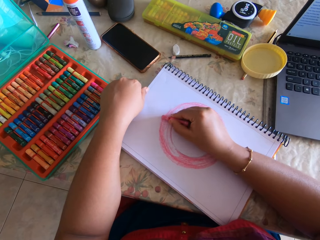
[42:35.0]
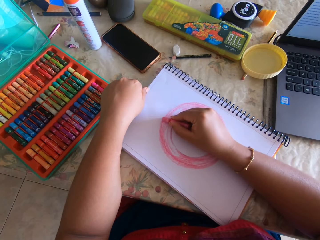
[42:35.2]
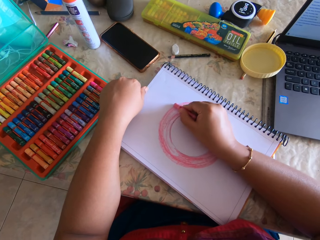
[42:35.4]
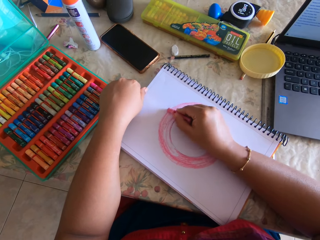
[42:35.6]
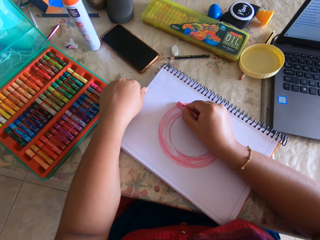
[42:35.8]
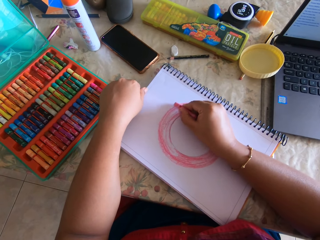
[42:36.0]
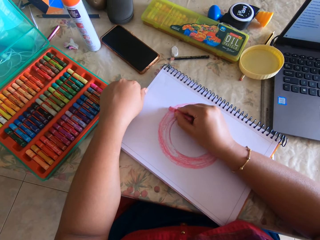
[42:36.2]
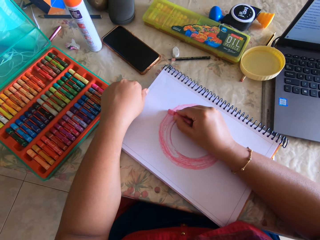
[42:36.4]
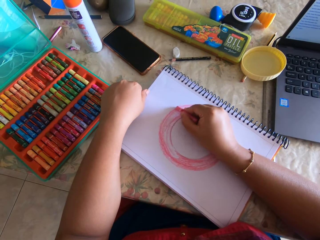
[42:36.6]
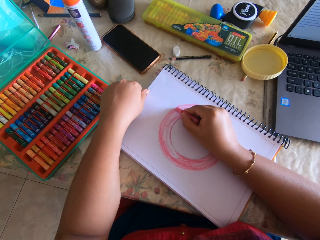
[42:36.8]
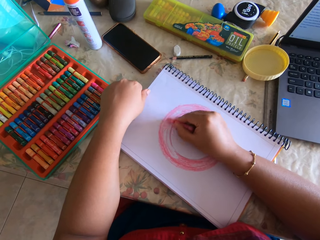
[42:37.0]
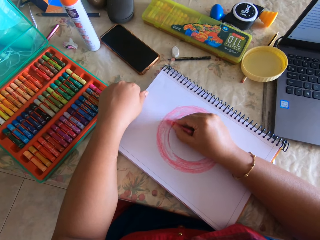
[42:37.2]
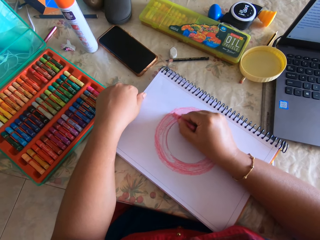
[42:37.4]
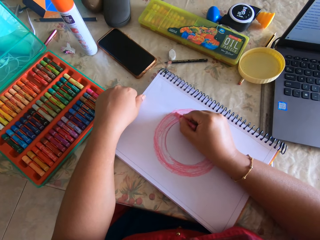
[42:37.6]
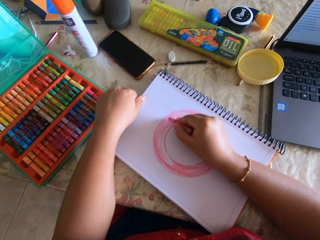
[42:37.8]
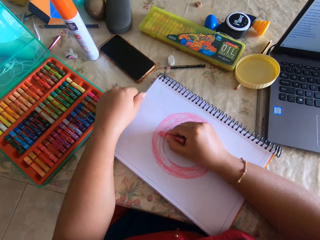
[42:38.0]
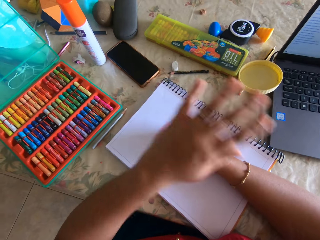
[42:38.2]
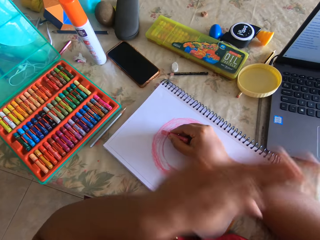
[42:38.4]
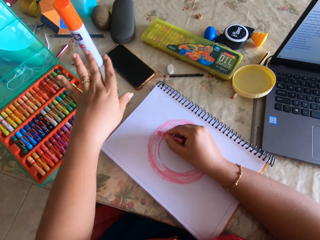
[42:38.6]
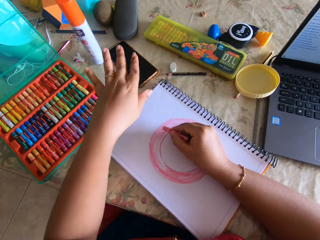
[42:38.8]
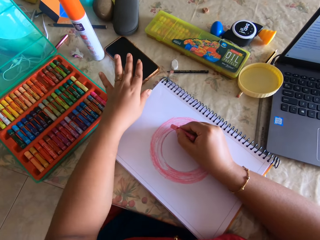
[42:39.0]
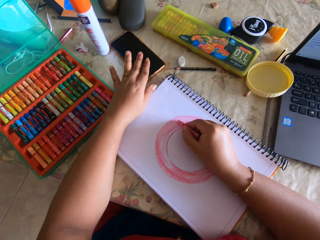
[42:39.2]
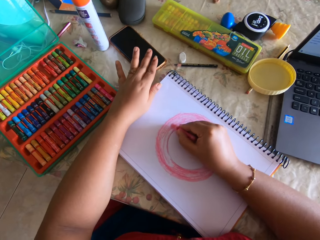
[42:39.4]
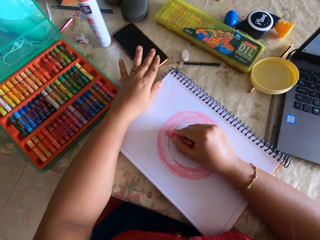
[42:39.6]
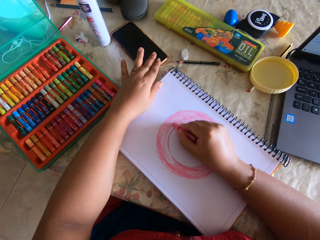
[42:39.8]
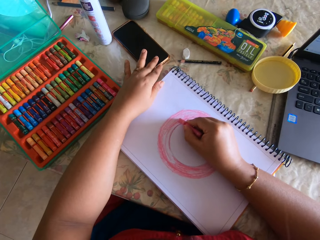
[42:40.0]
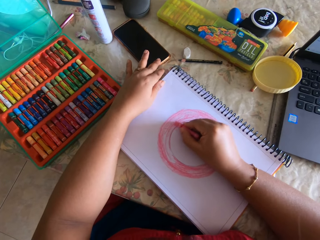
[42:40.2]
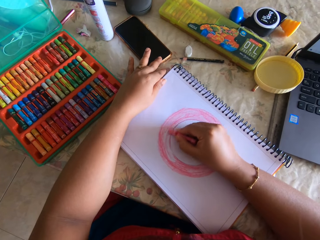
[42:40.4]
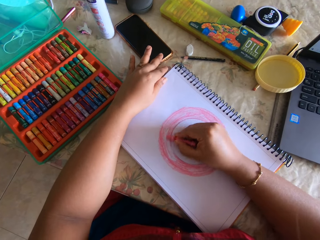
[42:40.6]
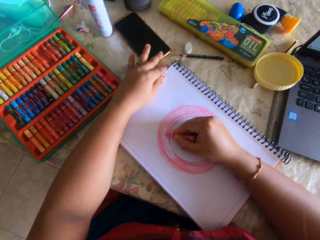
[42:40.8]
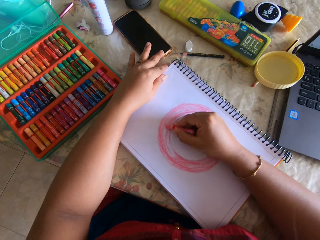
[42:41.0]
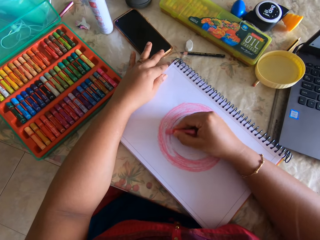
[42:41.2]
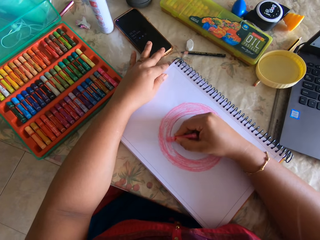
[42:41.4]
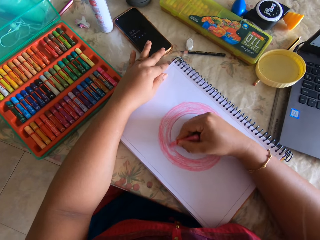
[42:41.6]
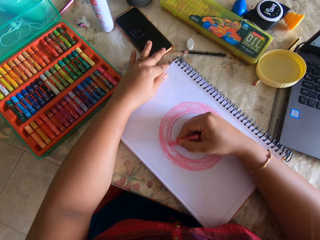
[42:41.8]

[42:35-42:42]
The camera wearer talks when coloring.

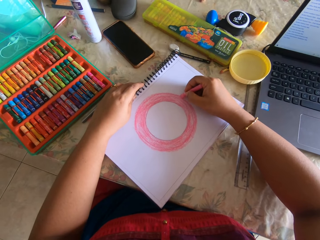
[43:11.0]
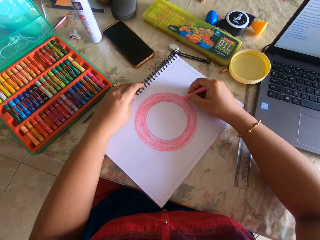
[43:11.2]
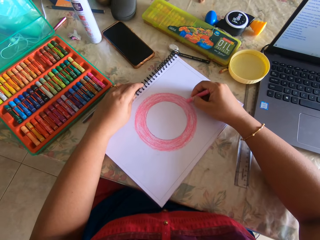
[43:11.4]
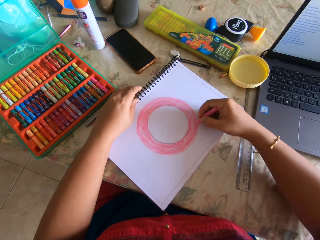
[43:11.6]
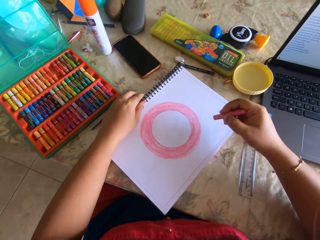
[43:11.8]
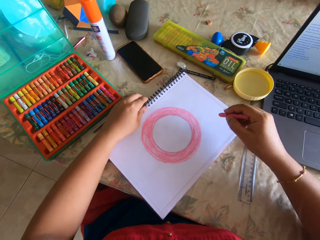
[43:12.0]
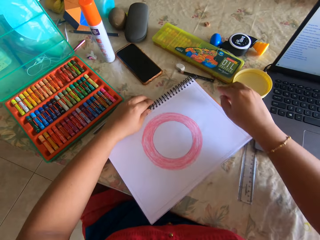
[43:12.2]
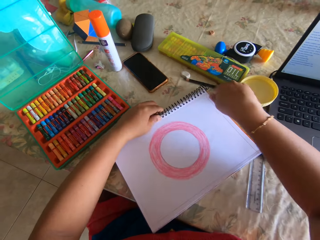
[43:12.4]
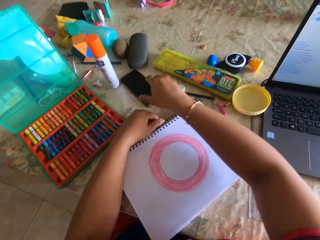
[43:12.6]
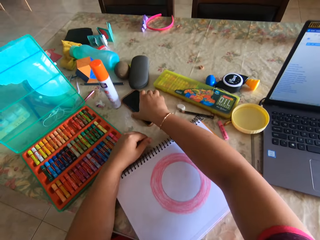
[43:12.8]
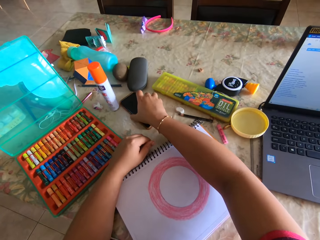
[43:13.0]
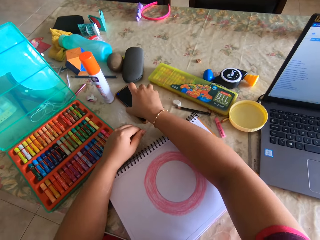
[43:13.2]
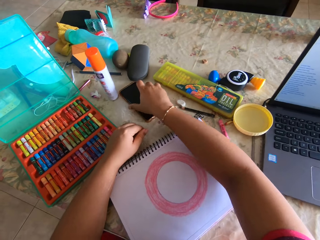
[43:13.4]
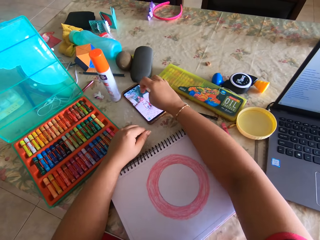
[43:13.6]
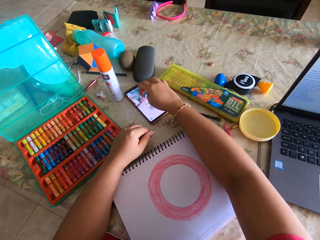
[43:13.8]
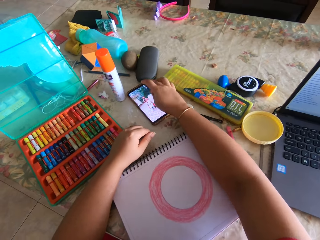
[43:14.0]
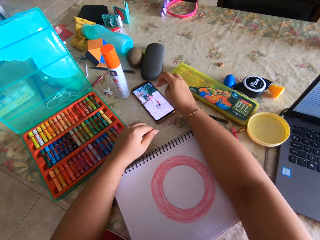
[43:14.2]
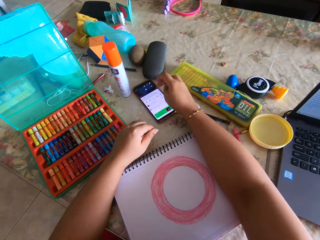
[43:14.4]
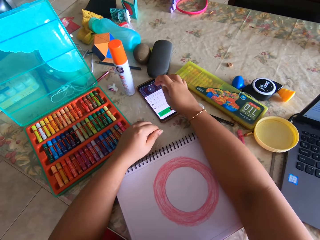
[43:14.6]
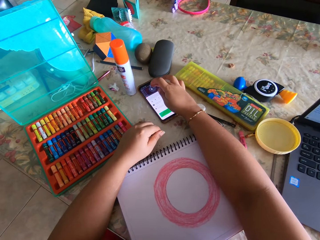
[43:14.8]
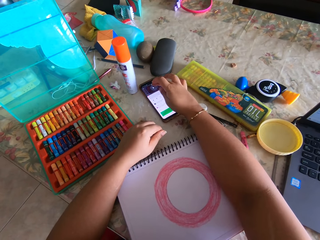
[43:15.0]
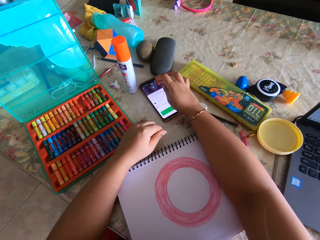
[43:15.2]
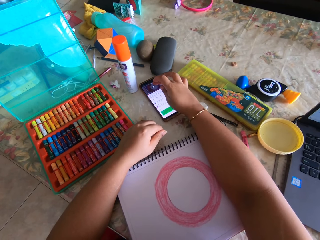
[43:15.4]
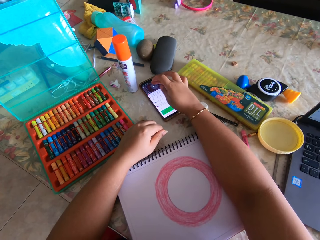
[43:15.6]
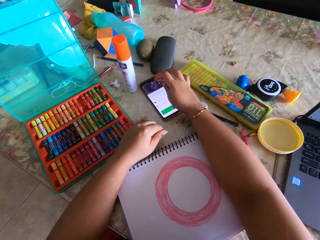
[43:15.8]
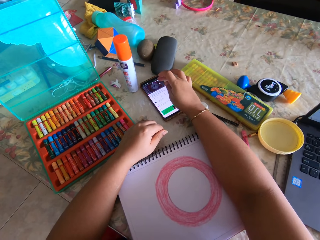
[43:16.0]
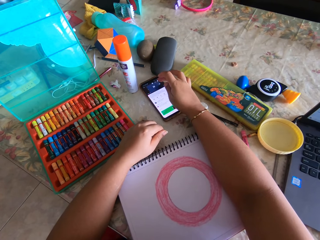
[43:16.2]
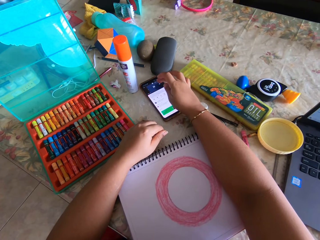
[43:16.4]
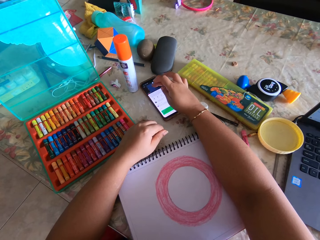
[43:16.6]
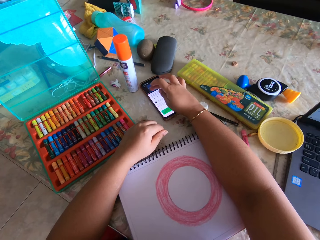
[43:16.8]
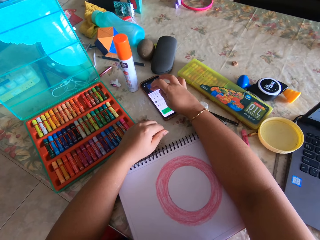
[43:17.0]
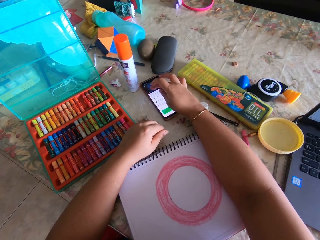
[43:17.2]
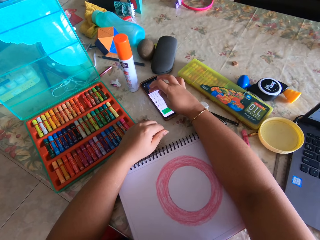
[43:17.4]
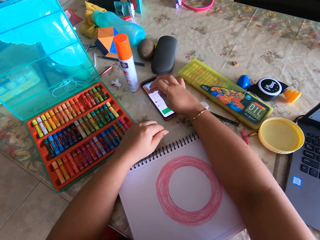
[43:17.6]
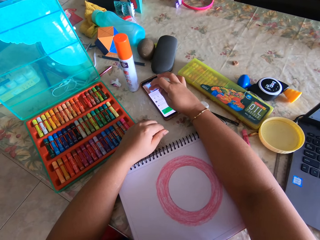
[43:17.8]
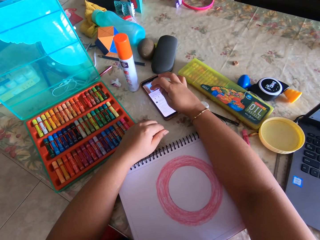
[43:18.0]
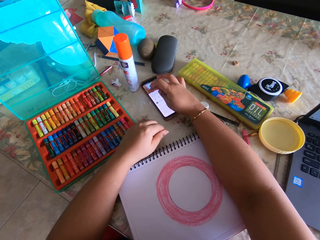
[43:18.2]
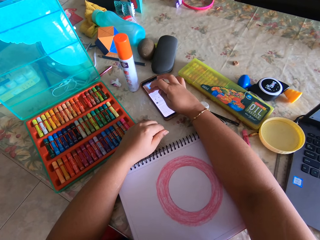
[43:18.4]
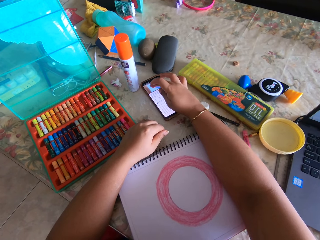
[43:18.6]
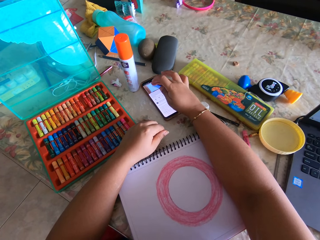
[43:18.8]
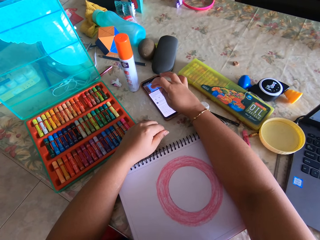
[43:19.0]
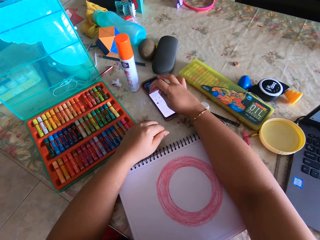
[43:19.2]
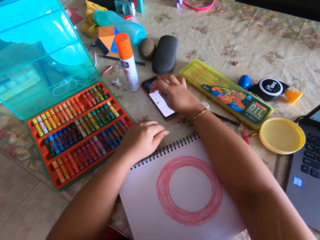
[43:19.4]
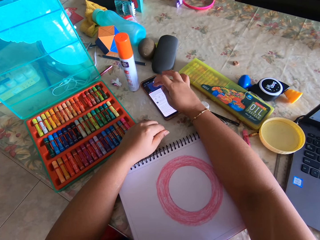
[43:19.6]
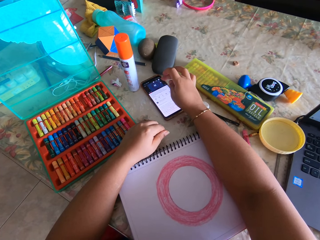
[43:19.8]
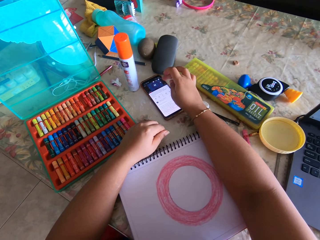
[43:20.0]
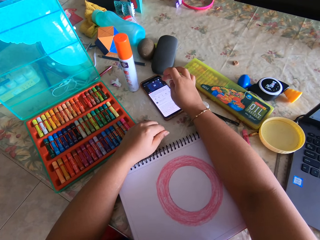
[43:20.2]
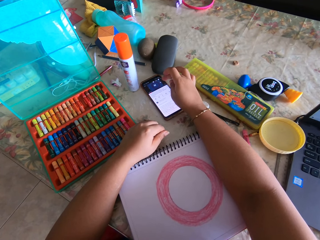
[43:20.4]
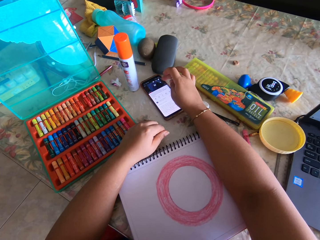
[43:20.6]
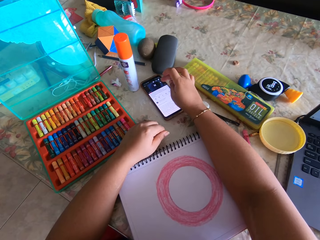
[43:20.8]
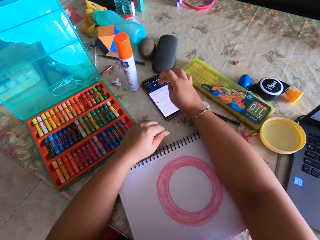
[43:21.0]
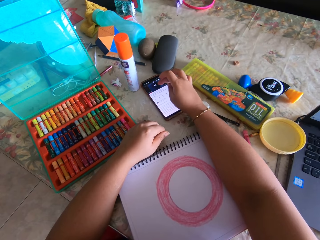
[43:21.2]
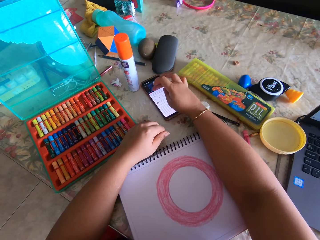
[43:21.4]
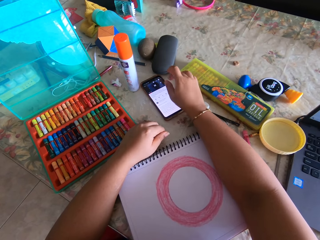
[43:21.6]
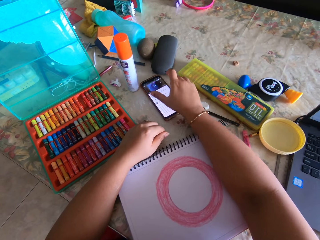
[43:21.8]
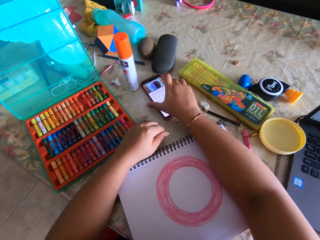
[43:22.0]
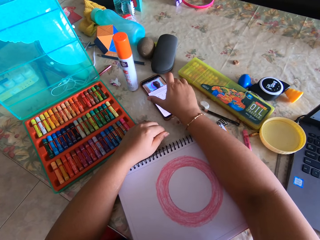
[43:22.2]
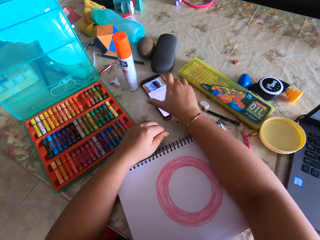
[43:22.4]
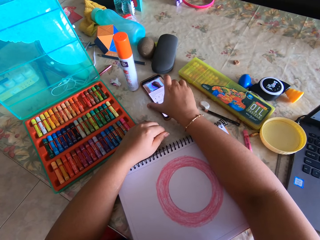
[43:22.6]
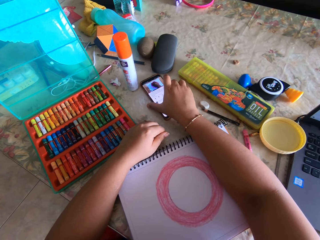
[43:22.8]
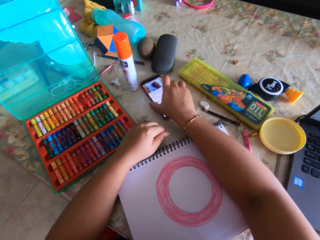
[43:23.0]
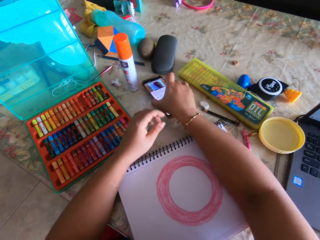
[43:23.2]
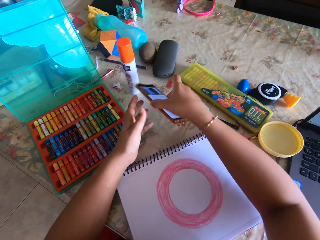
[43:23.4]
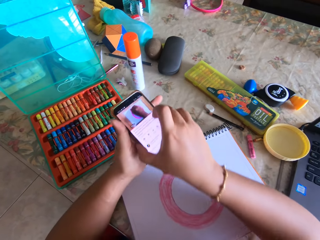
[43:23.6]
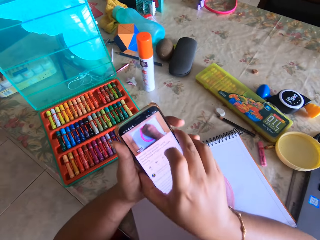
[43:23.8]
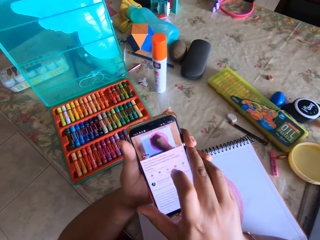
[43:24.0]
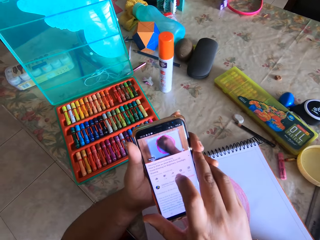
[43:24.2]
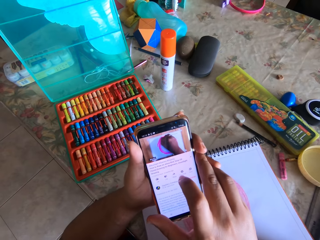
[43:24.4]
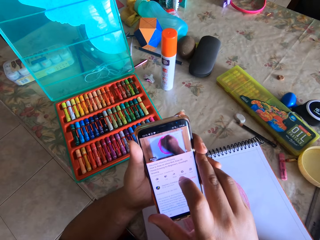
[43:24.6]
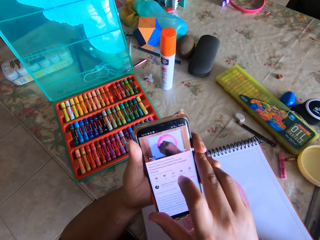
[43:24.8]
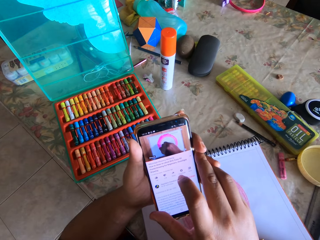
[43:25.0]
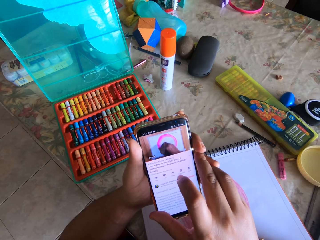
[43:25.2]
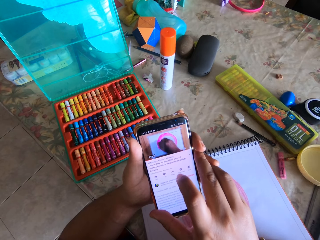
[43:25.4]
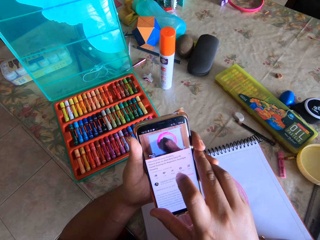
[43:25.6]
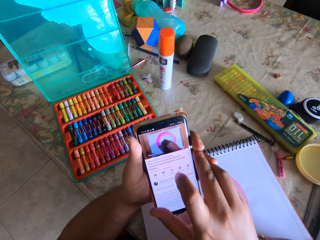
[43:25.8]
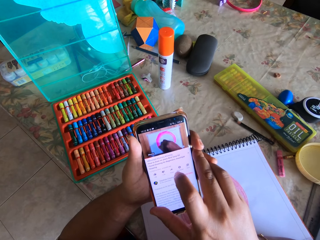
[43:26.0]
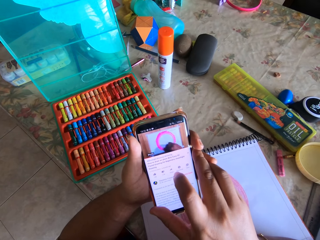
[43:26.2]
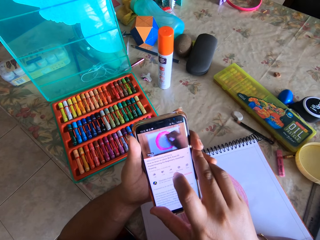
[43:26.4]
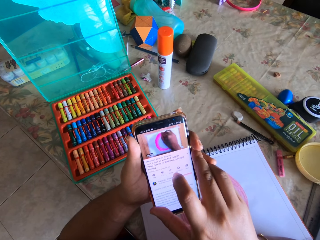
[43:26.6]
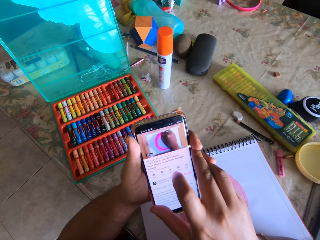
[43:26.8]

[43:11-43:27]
The camera wearer puts a crayon color on the table. They play a video on the phone, press the phone, and use the phone. They pick up the phone and use the phone.
